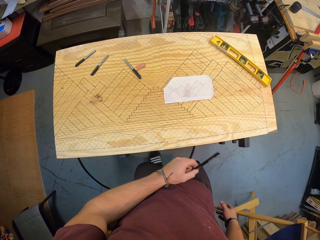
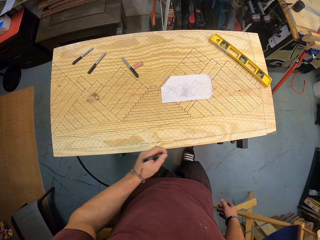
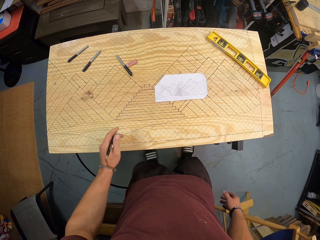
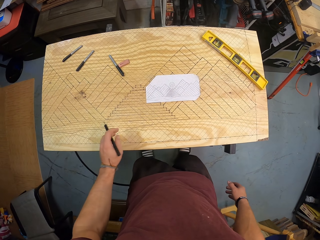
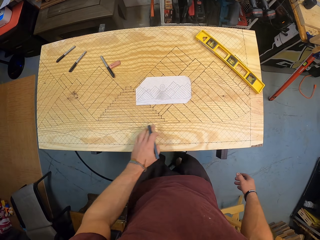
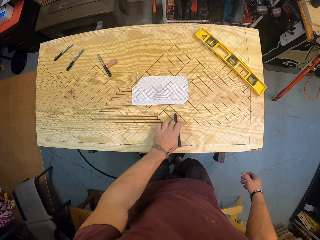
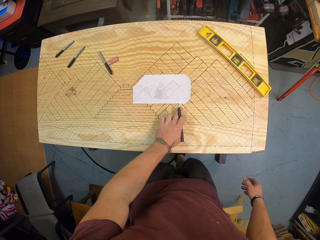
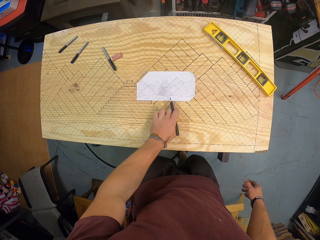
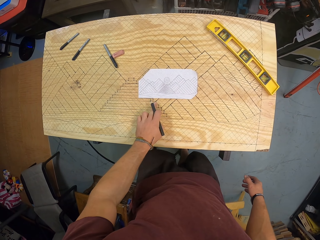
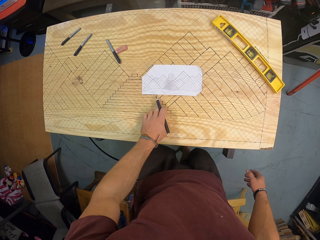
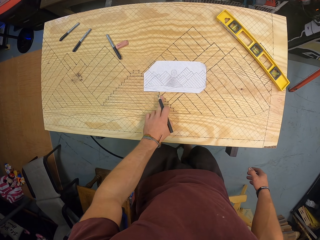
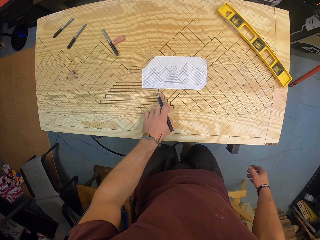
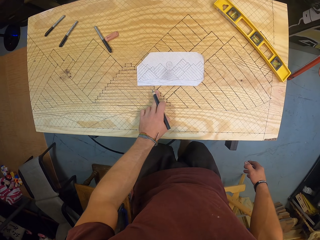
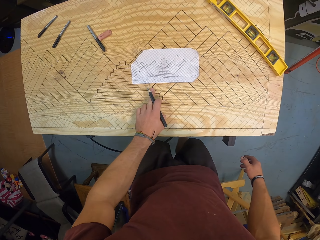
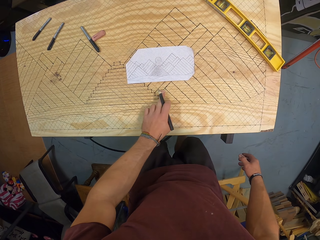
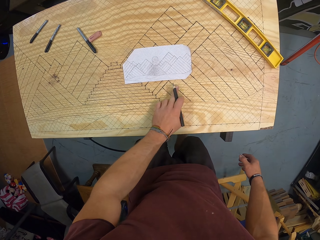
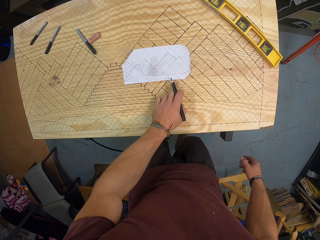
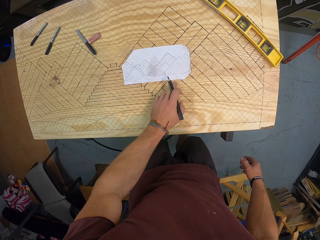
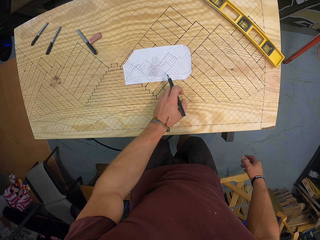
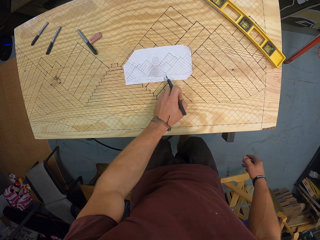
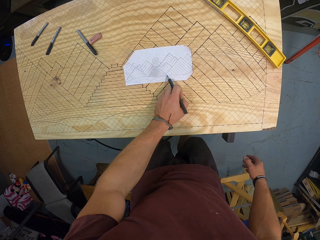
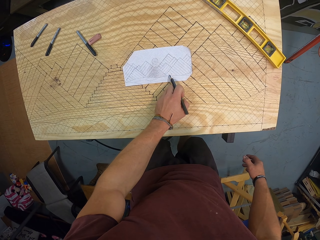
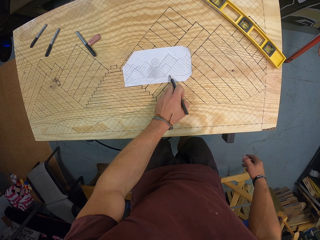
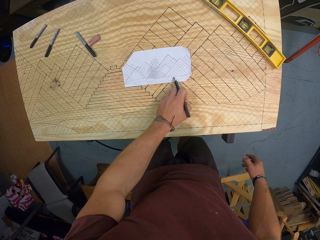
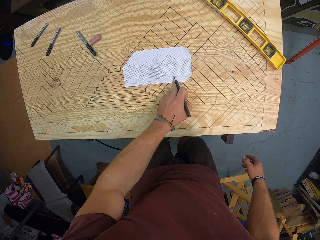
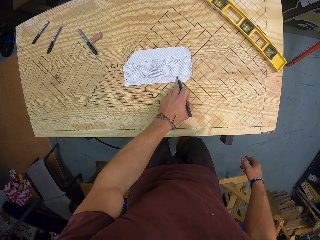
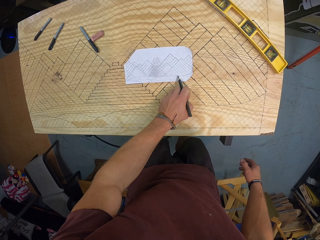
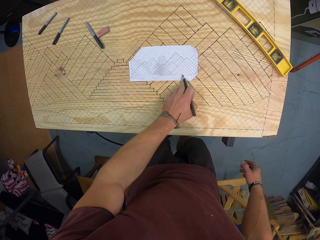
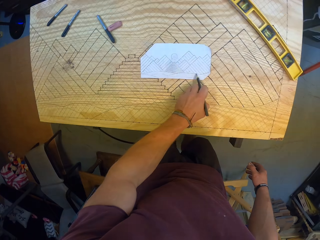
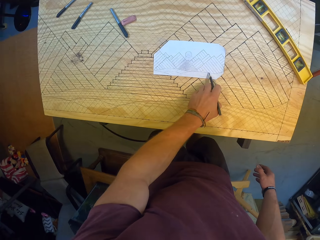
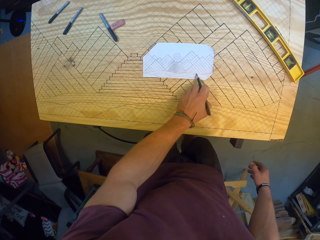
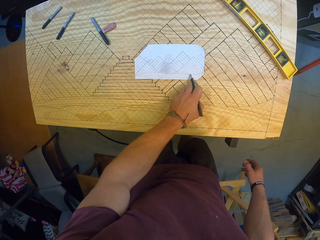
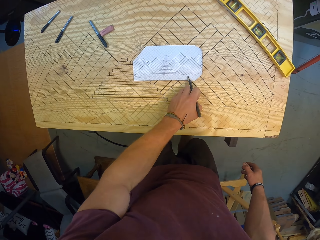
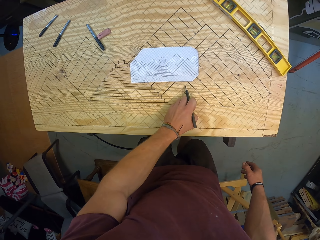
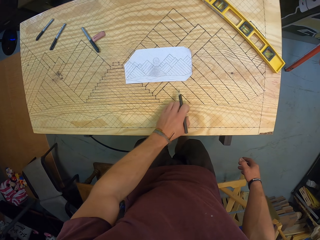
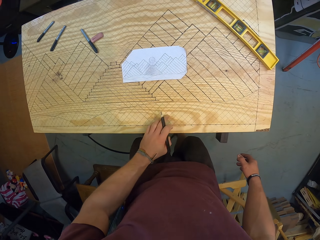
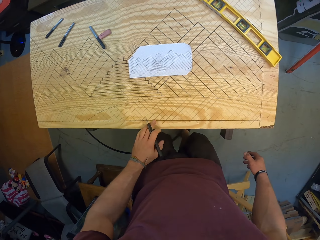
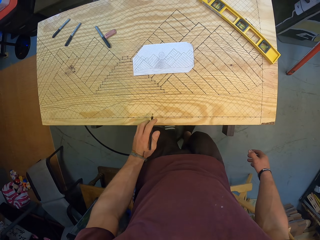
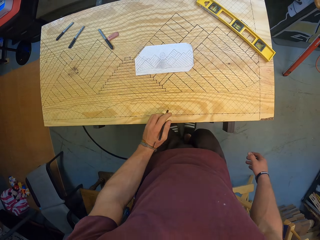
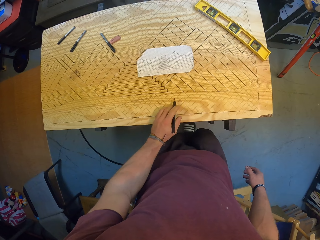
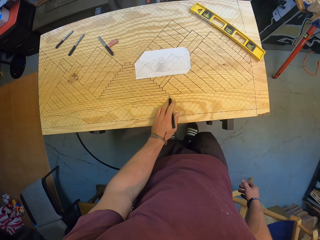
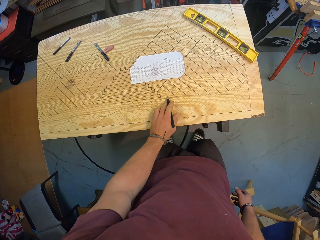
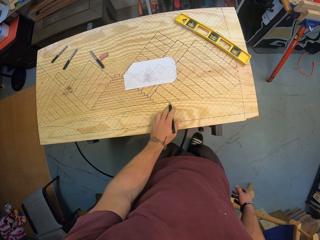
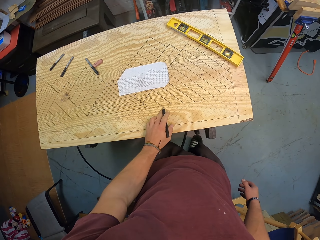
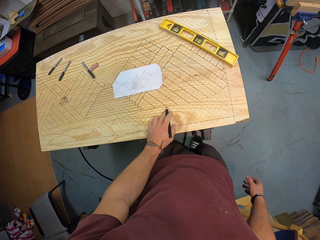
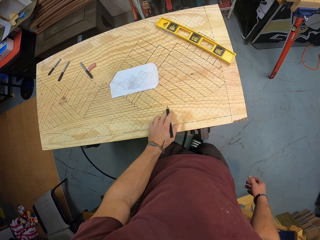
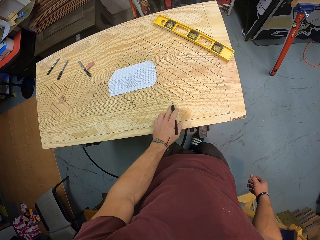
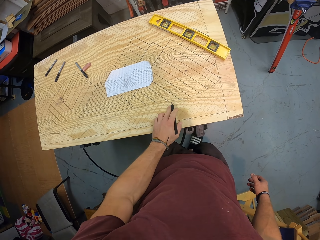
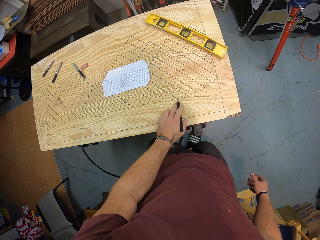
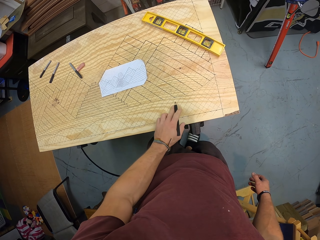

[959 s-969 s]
The camera wearer points on the board with a pen. He moves his left hand along the wood.

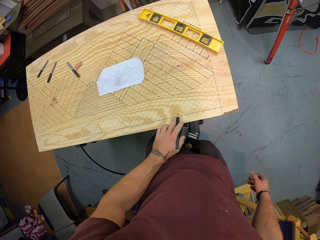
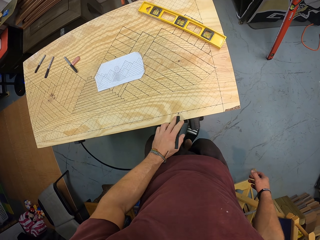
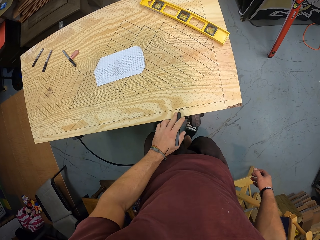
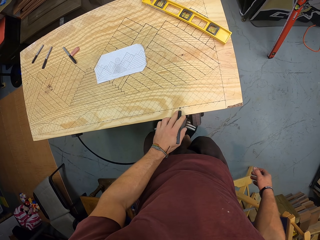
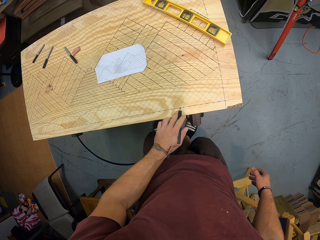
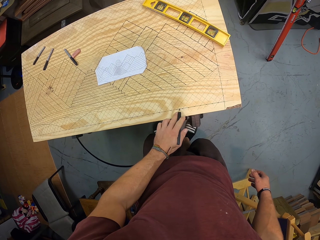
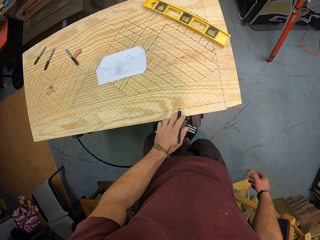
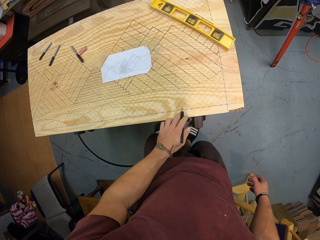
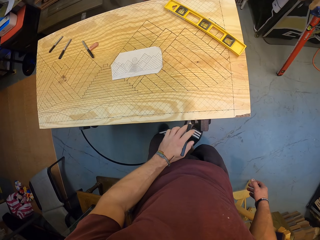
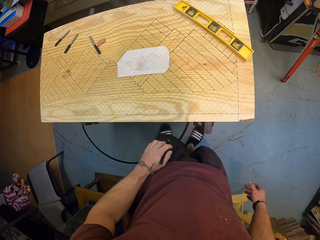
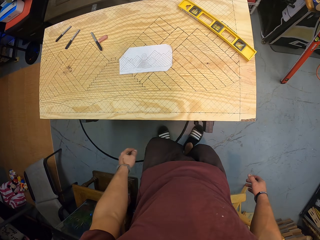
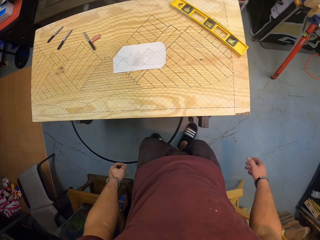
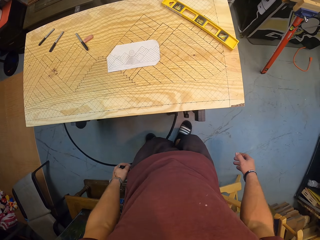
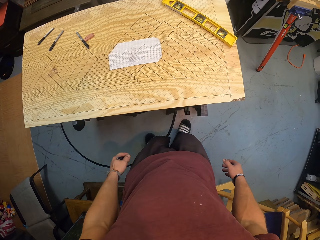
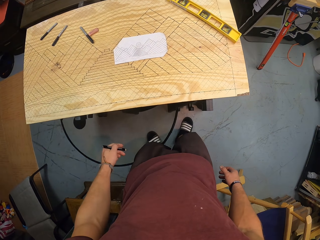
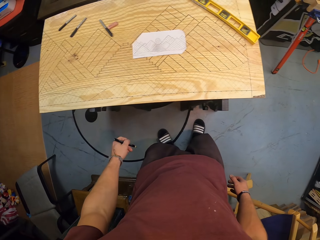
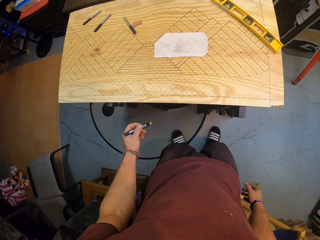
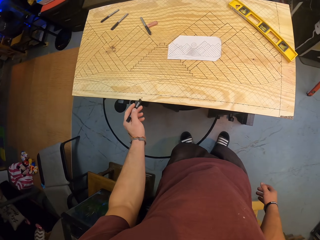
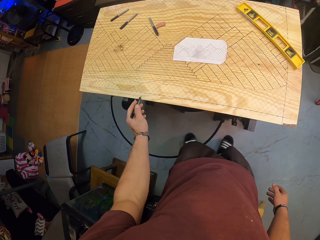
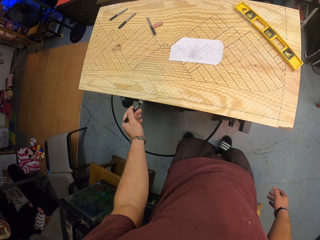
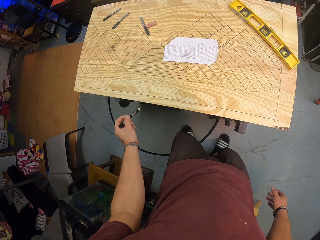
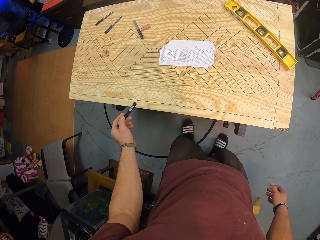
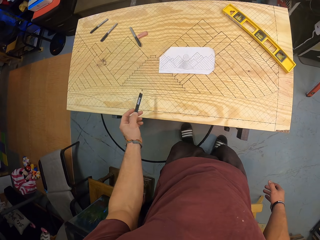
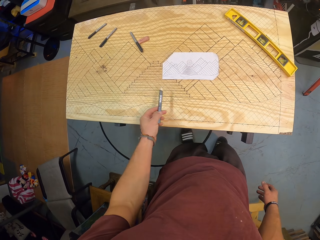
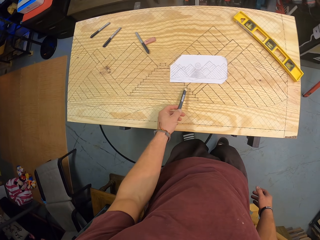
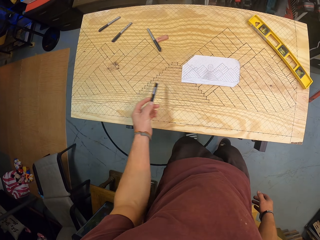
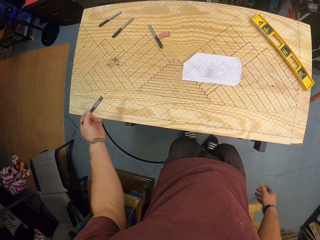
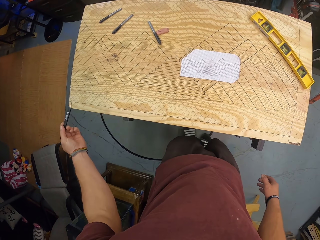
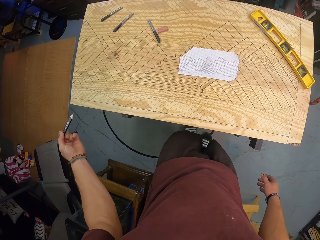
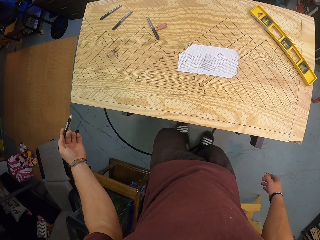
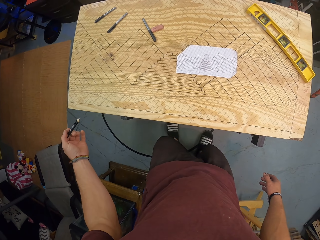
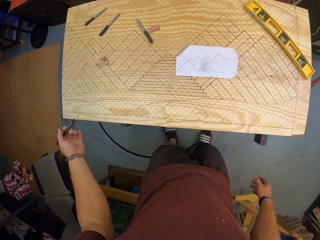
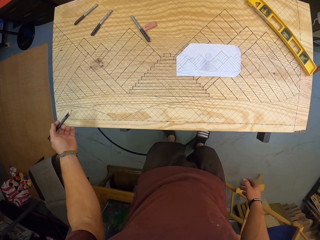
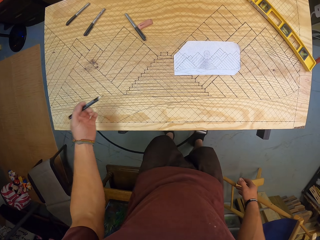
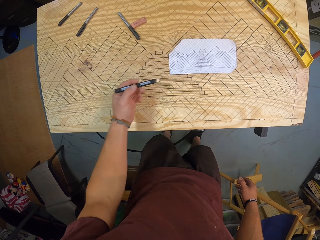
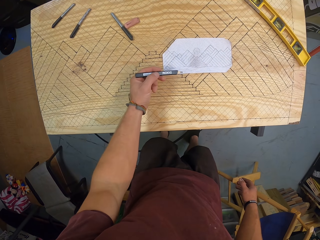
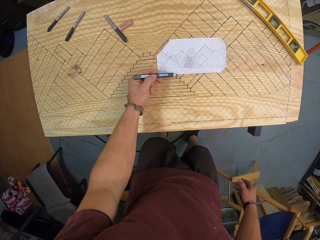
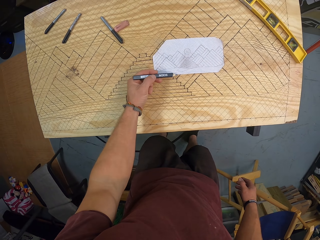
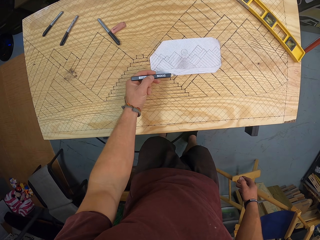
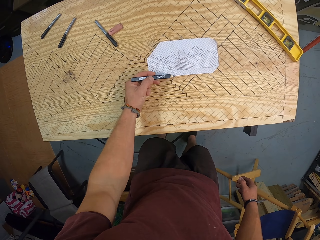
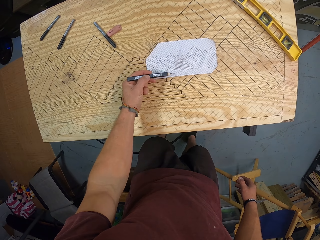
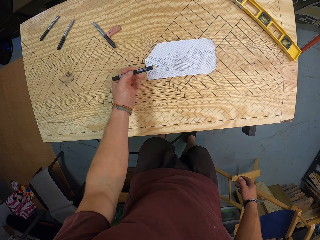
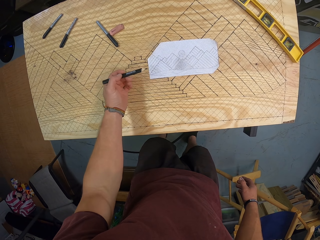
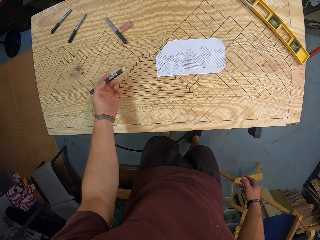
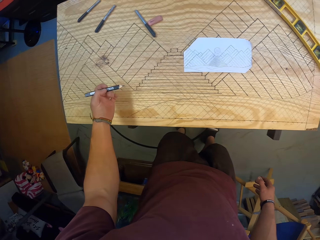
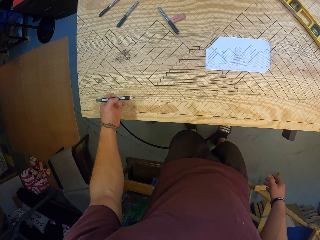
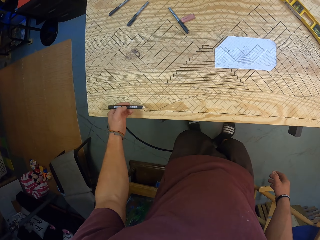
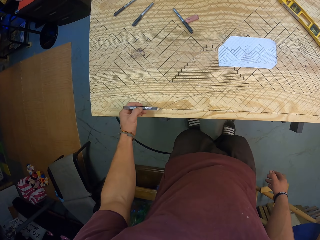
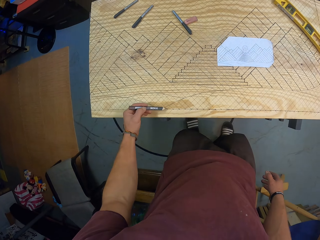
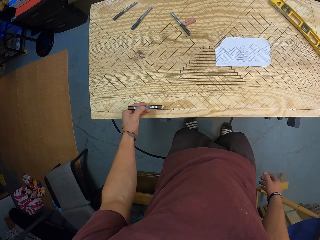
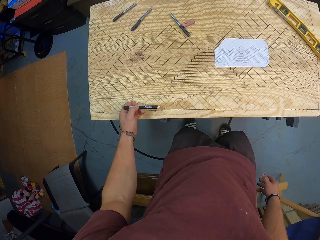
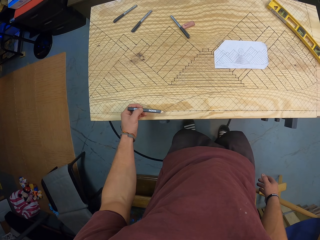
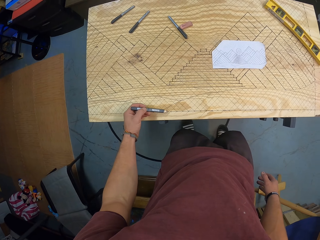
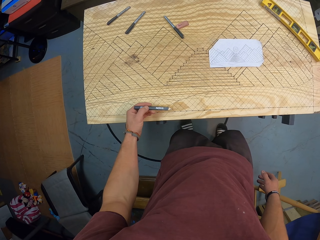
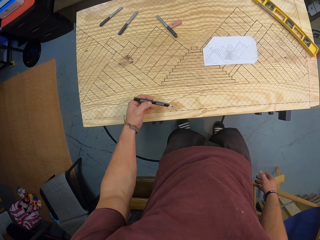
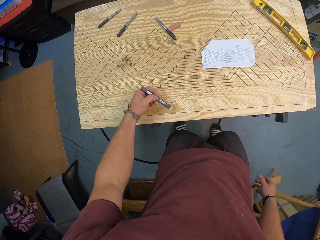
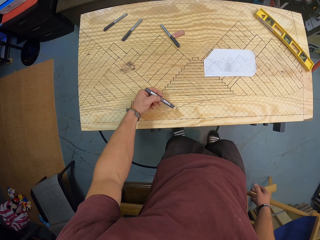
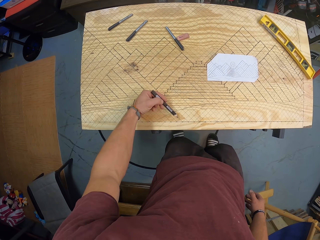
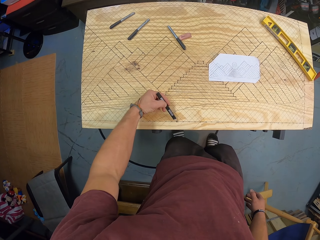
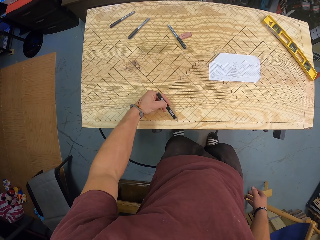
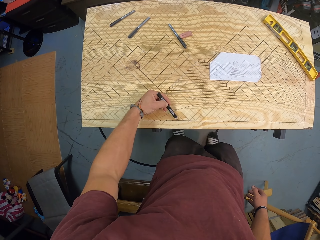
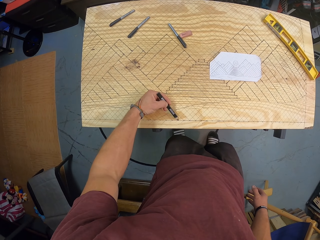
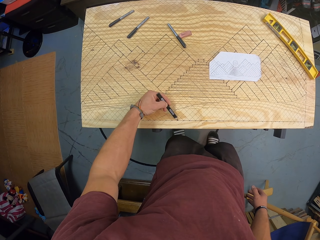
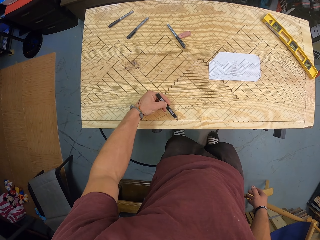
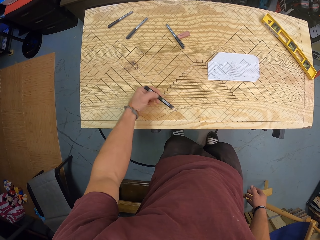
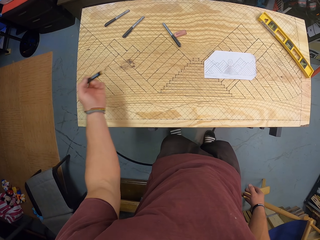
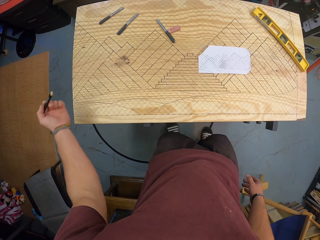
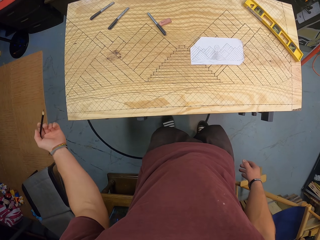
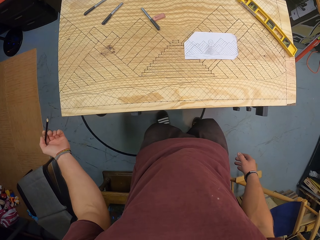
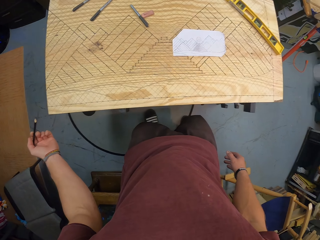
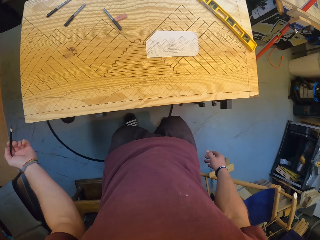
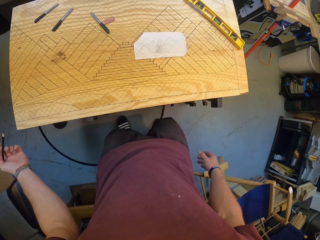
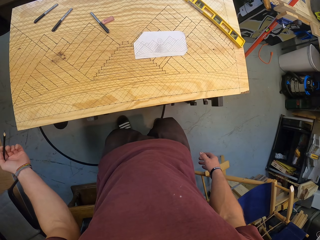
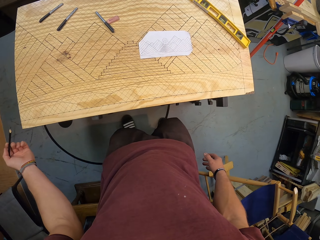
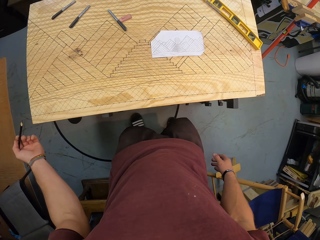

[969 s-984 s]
The camera wearer points on the board with a finger. He looks on the board. He points on the board with a pen. He taps the pencil on the wood with his left hand. He marks on the board.
